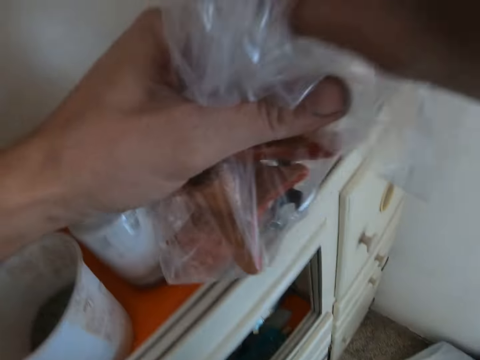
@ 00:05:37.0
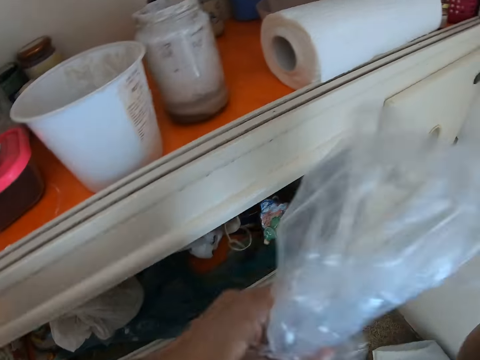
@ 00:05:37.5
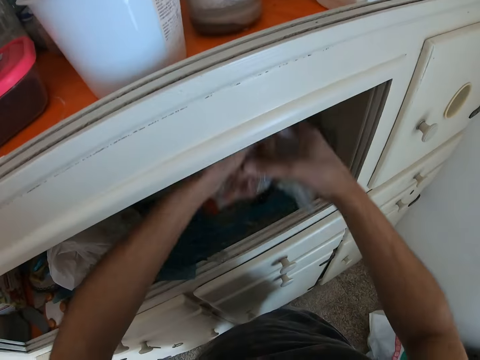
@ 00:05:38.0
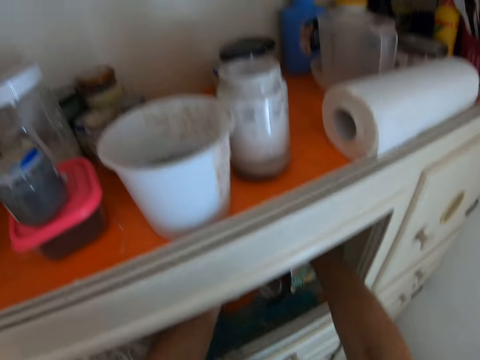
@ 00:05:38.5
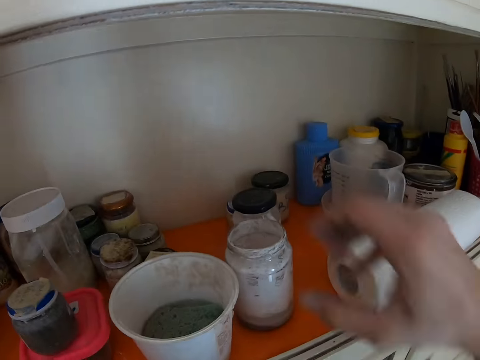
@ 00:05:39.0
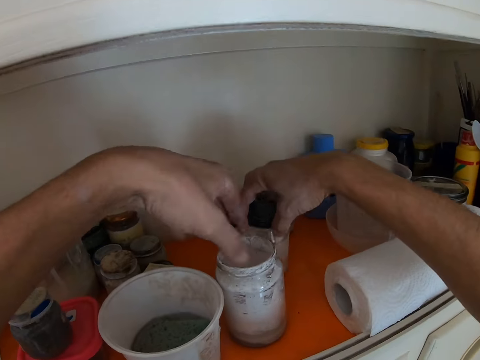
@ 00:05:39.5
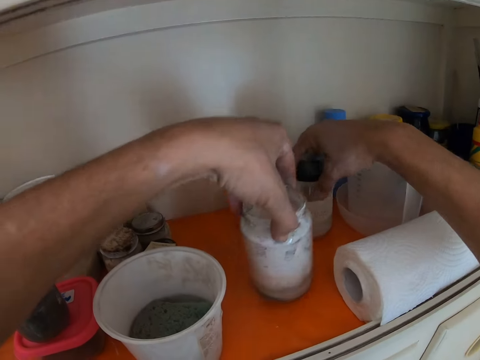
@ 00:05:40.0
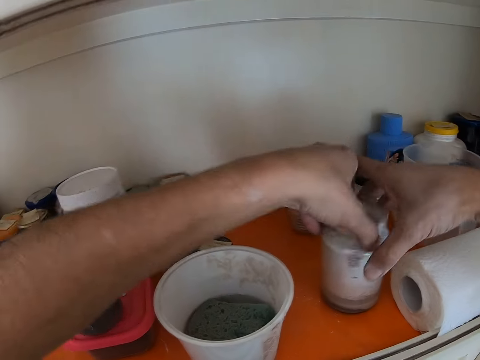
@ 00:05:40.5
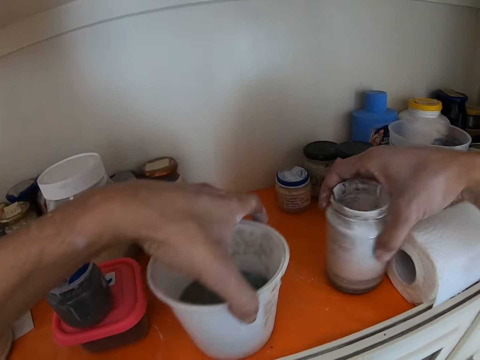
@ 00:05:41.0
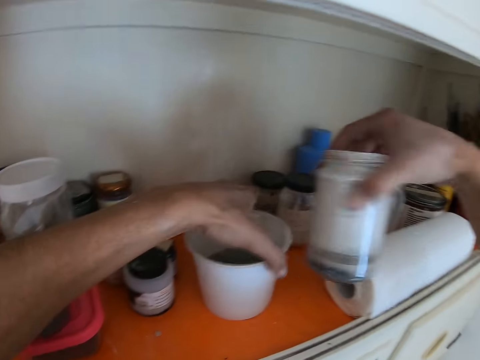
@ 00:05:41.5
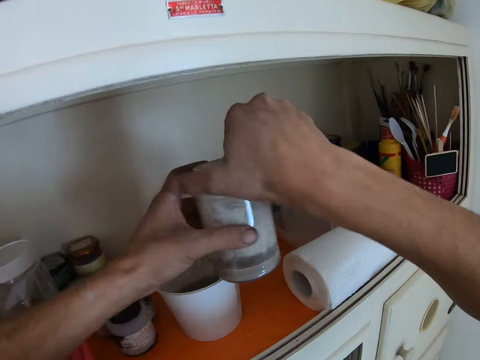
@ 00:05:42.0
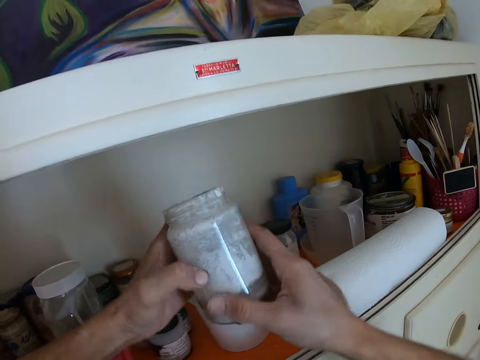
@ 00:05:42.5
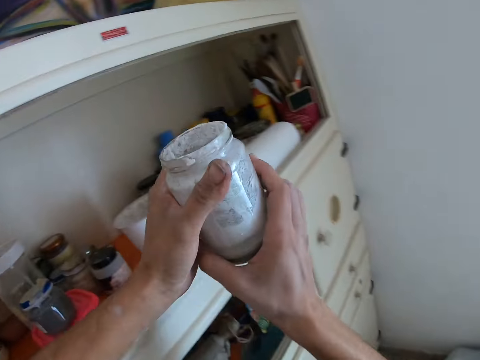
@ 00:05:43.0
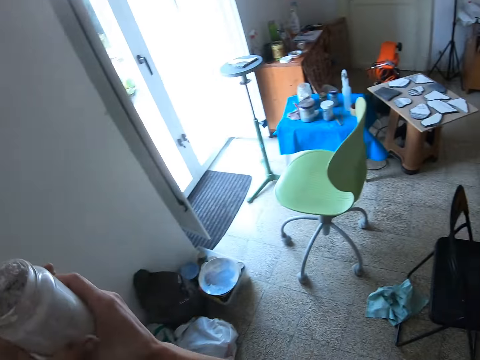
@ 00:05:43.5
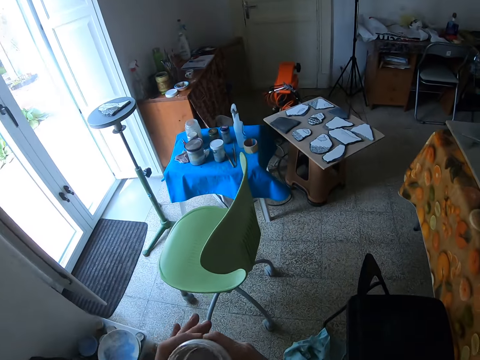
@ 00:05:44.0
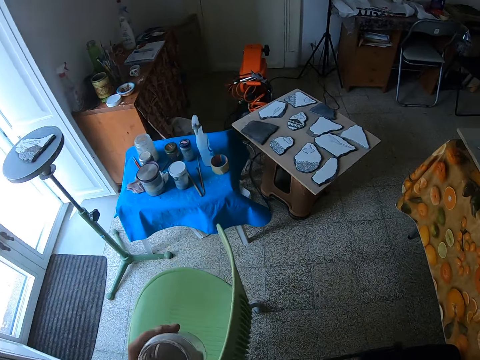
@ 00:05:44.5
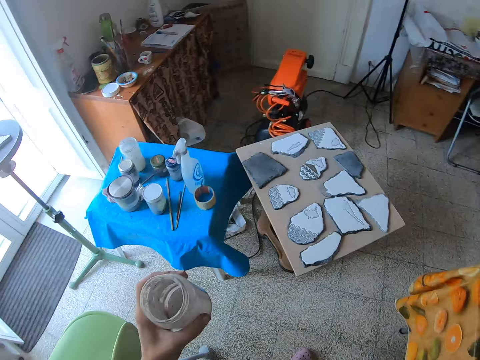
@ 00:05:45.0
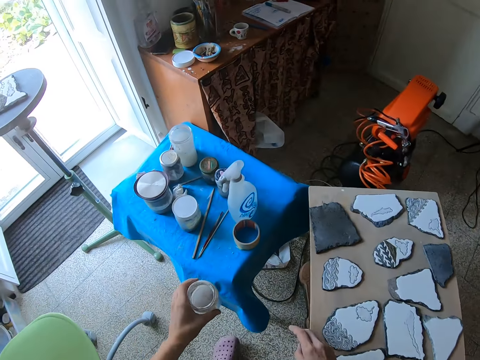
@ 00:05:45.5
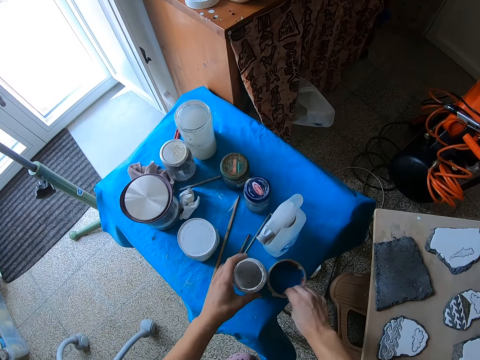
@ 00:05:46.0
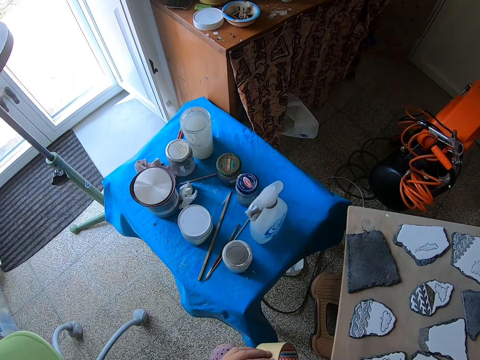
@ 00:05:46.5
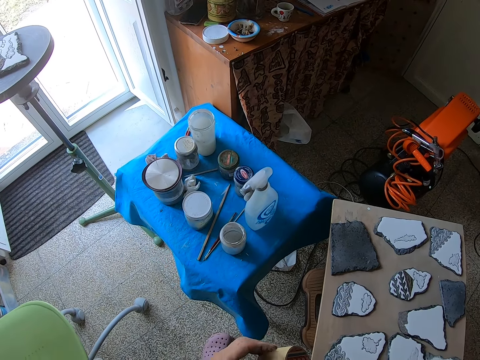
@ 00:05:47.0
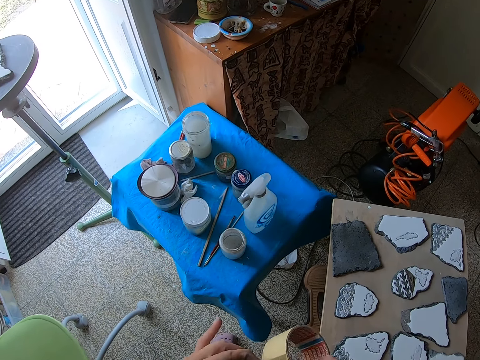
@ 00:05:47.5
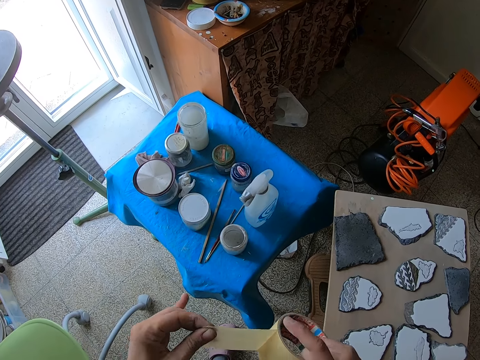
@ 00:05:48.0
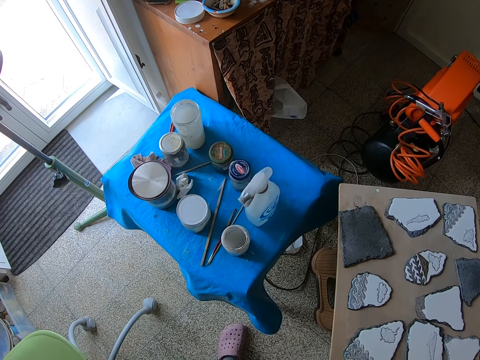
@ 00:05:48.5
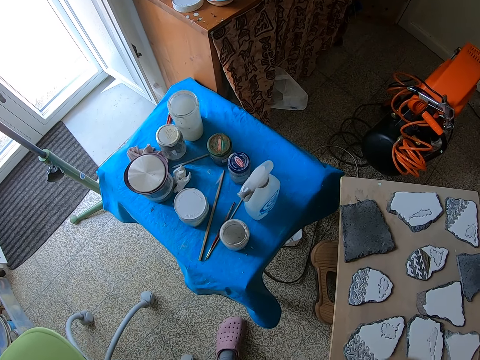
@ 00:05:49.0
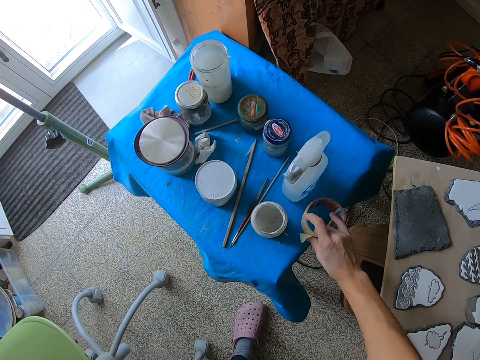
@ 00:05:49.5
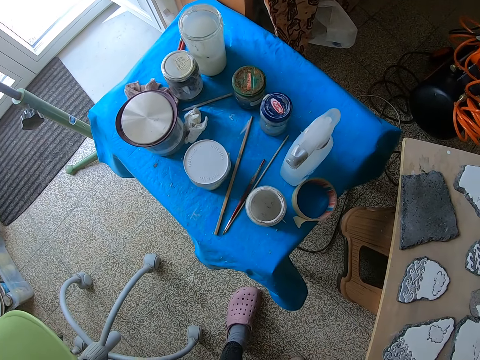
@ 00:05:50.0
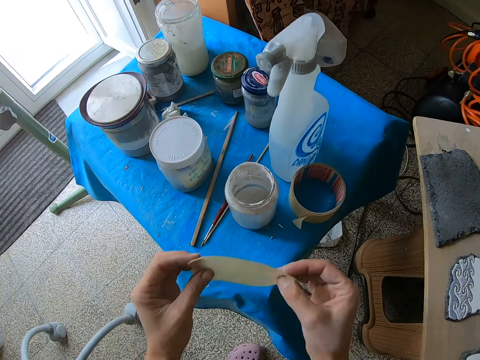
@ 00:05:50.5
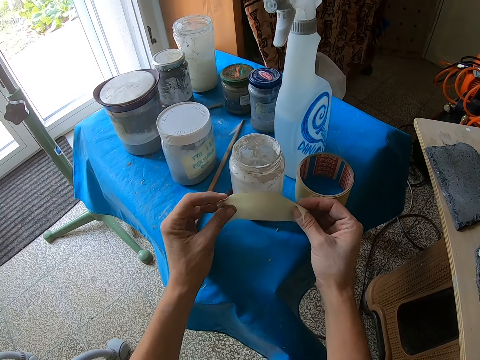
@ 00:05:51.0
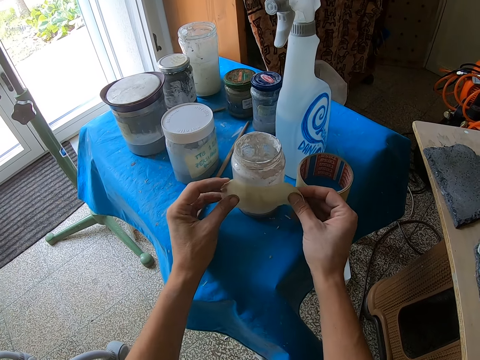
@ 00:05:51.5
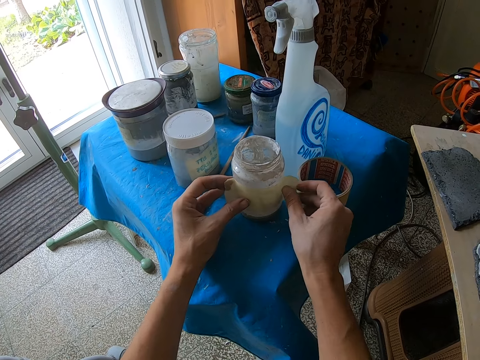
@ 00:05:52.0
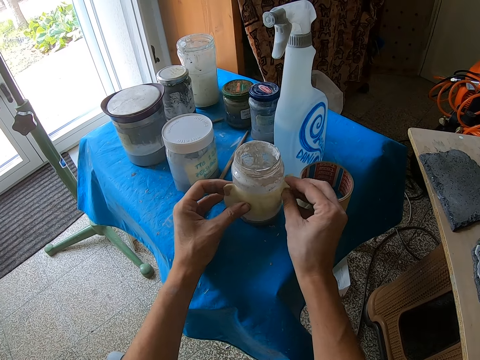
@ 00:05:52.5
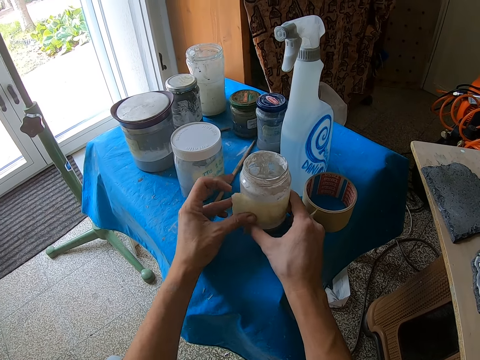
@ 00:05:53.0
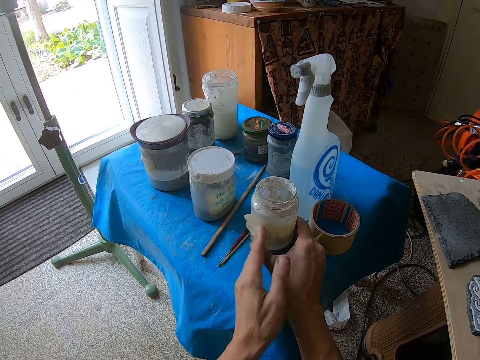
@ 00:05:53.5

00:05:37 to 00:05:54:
The camera wearer holds the nylon with both hands. He drops the nylon in the shelf with both hands. He moves the container on the shelf with his right hand. He moves the container on the shelf with his left hand. He picks up the container on the shelf with his right hand. He moves the container on the shelf with his left hand. He holds the container with both hands. He drops the container in his left hand on the table. He picks up a cellotape on the table with his right hand. He pulls out the cellotape with his left hand. He cuts the cellotape with his teeth. He drops the cellotape on the table with his right hand. He applies the cellotape on the side of the container on the table.

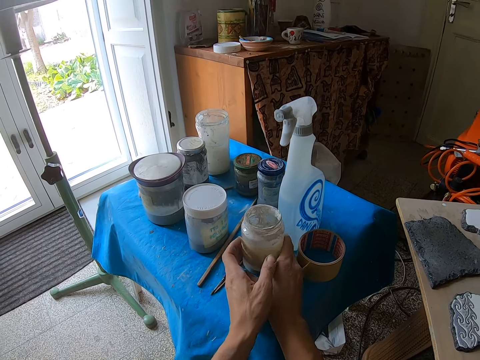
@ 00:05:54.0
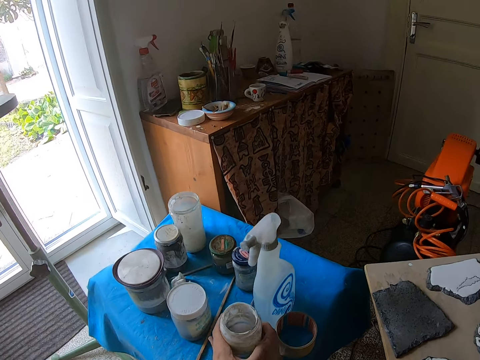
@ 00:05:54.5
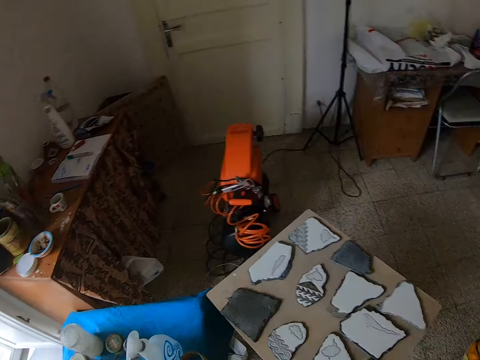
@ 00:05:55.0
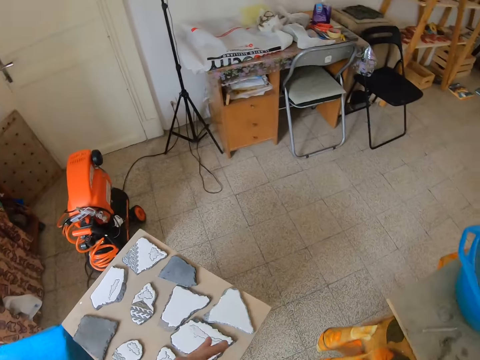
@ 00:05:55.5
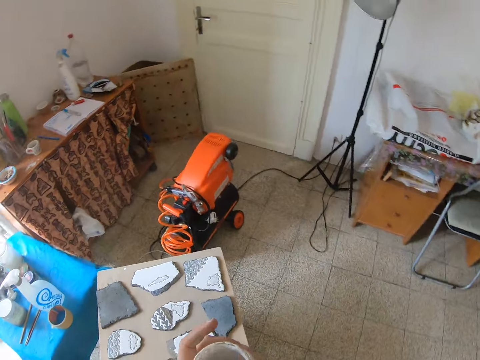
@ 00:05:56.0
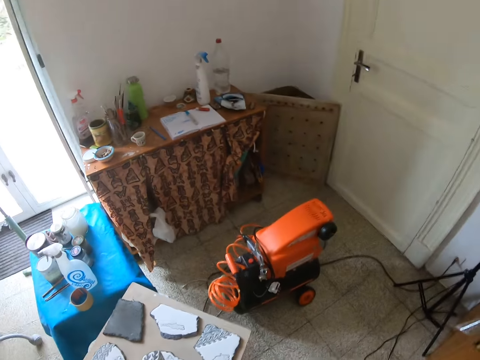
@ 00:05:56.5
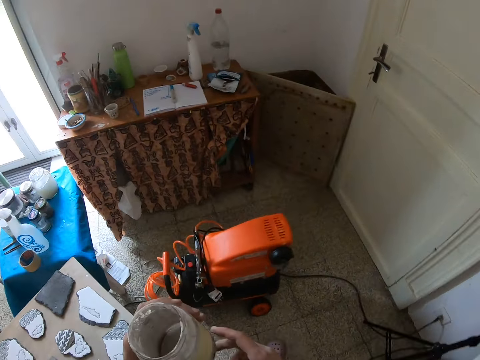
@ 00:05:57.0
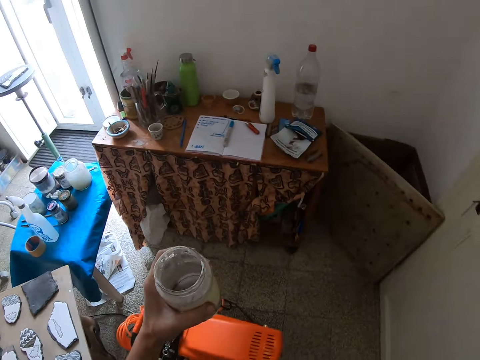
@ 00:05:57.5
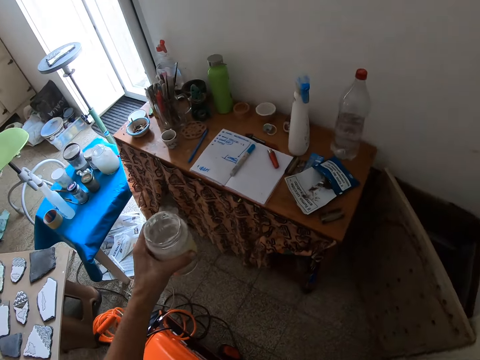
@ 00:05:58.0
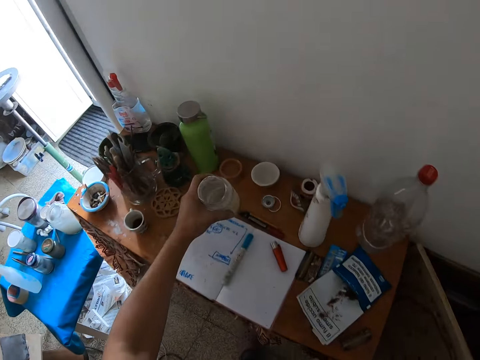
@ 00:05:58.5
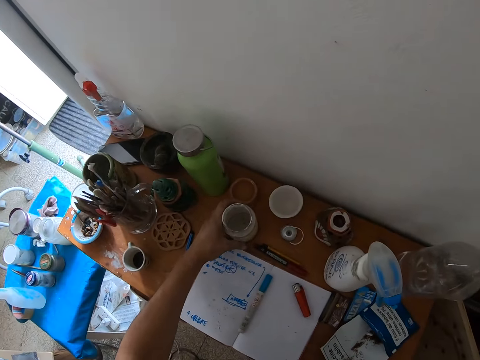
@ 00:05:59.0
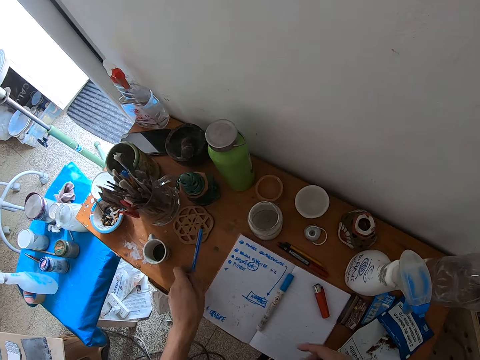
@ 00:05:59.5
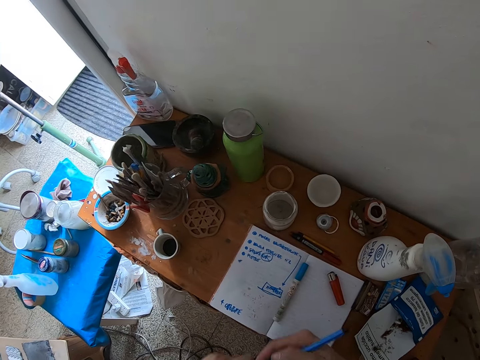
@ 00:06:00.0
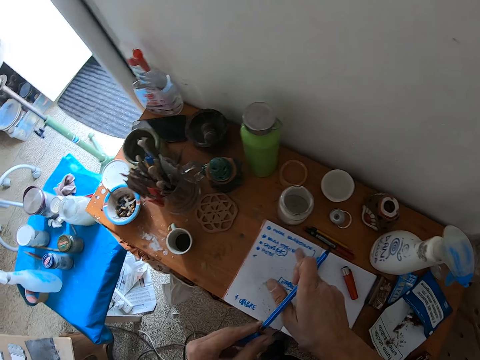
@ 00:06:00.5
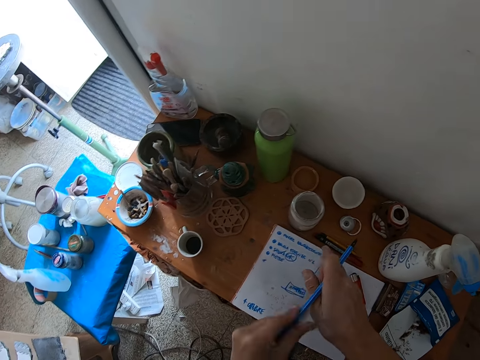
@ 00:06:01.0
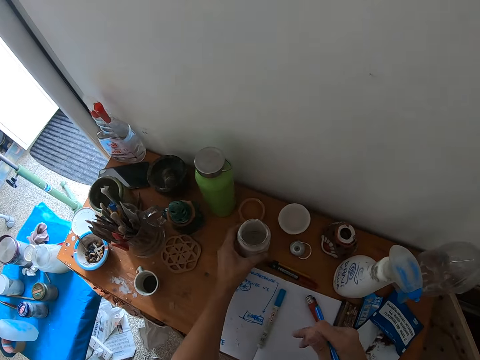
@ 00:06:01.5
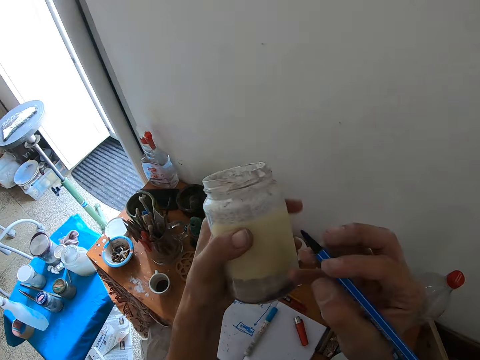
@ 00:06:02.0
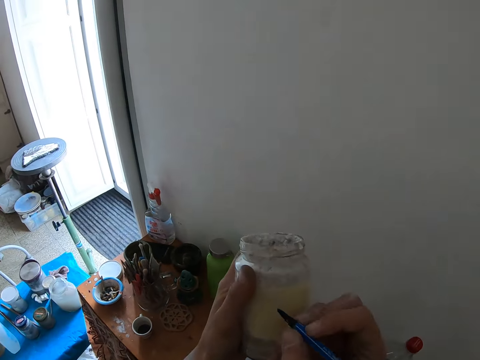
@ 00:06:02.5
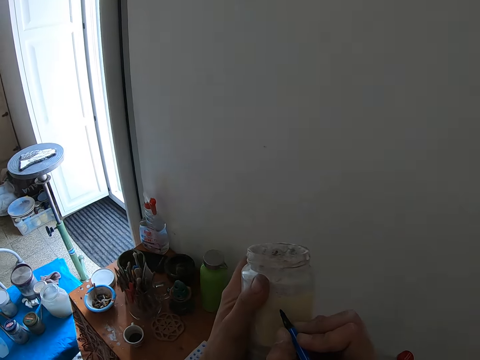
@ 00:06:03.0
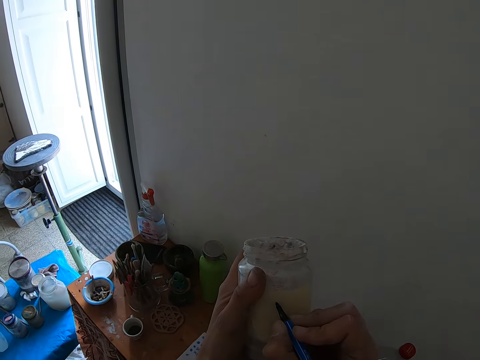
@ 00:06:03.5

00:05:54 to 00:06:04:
The camera wearer picks up the container on the table with both hands. He drops the container on the table with his left hand. He picks up a pencil on the table with his left hand and switches the pencil to his right hand. He adjusts the pencil with his left hand. He picks up the container on the table with his left hand. He writes on the cellotape on the container with the pencil.
